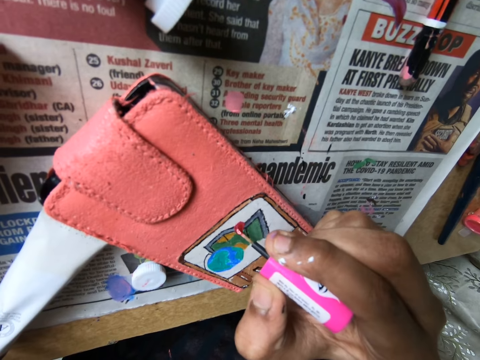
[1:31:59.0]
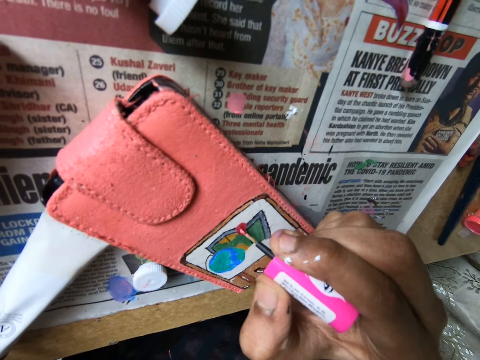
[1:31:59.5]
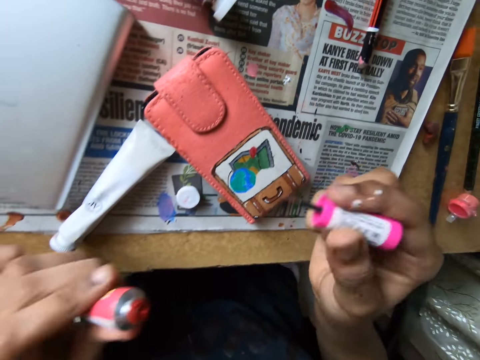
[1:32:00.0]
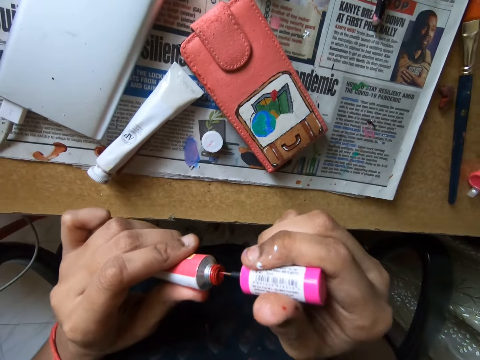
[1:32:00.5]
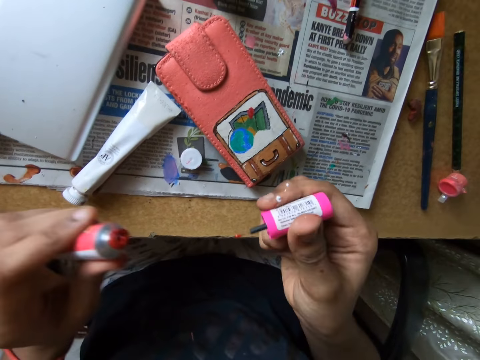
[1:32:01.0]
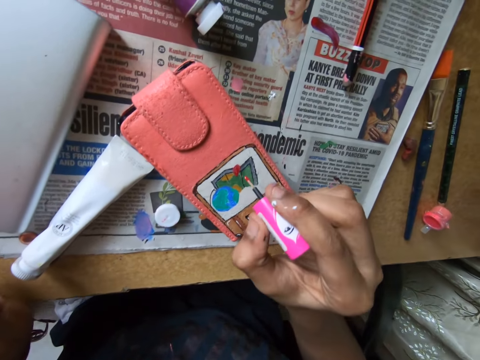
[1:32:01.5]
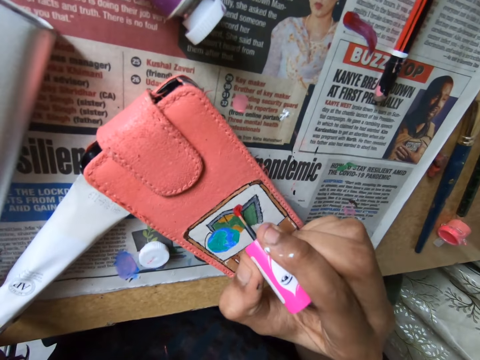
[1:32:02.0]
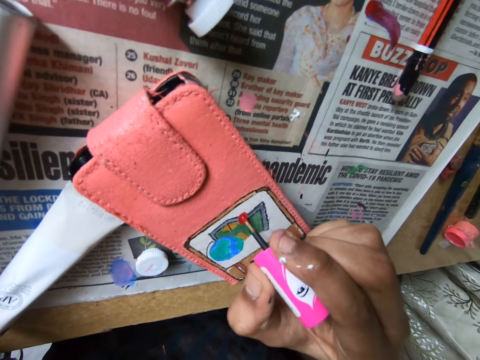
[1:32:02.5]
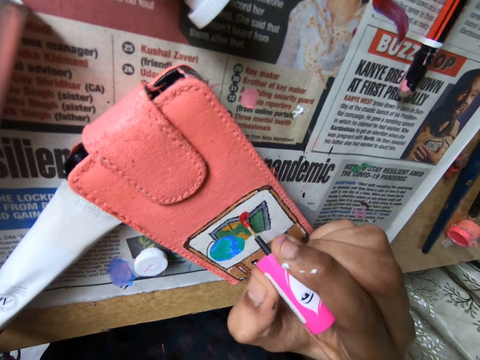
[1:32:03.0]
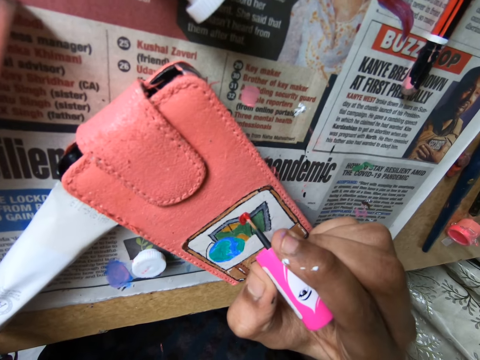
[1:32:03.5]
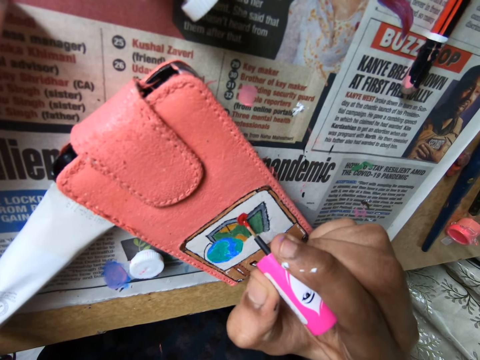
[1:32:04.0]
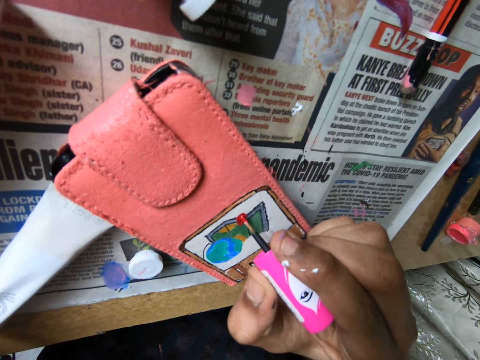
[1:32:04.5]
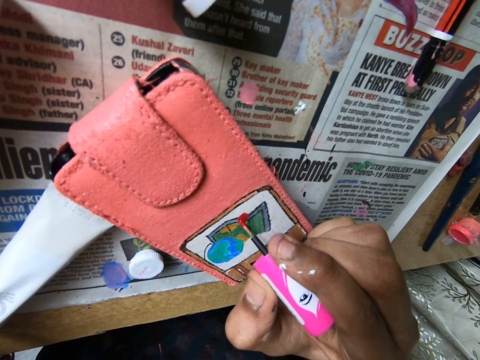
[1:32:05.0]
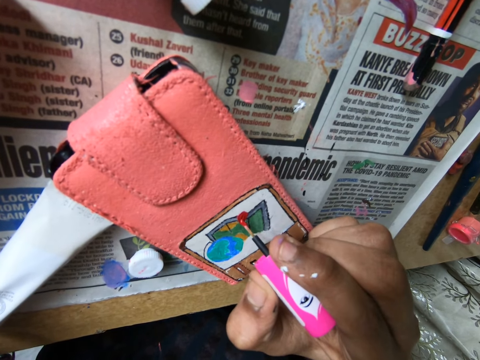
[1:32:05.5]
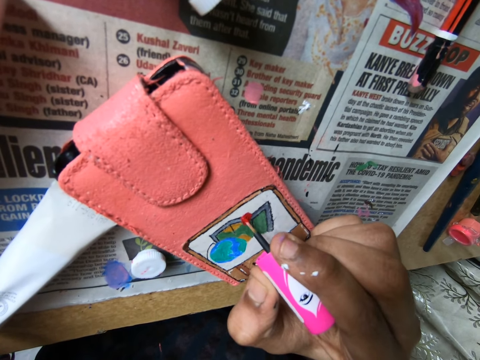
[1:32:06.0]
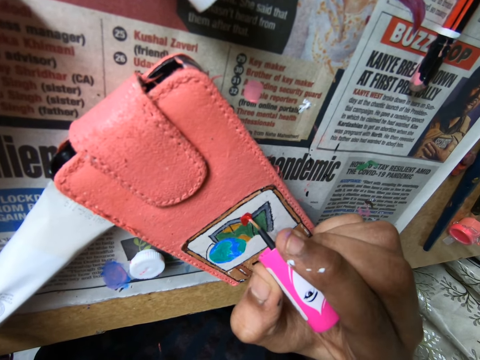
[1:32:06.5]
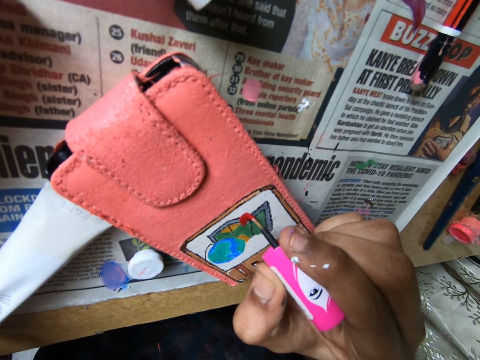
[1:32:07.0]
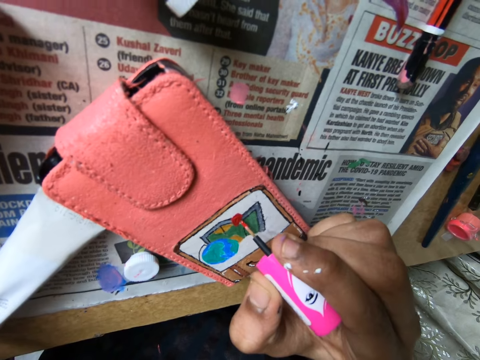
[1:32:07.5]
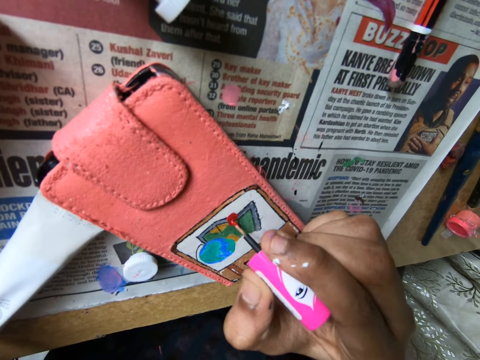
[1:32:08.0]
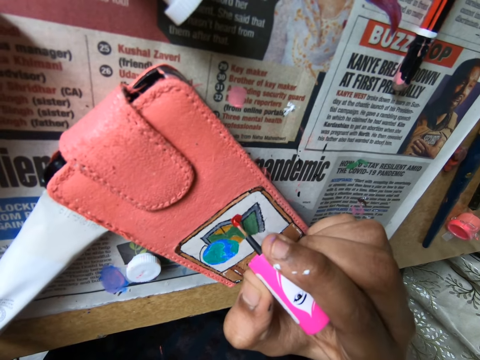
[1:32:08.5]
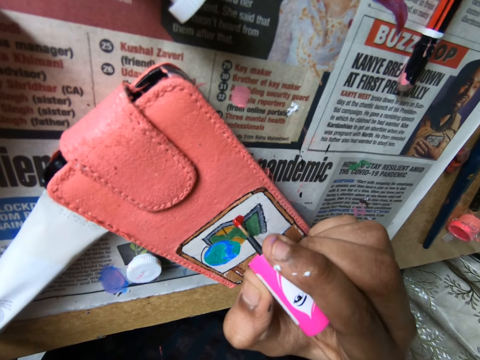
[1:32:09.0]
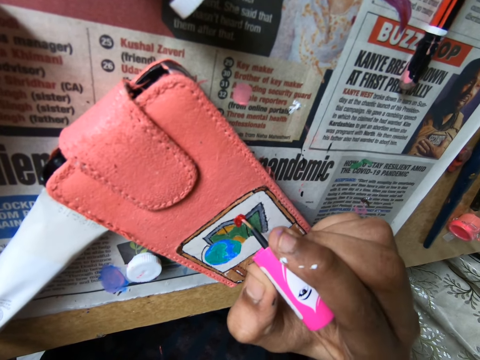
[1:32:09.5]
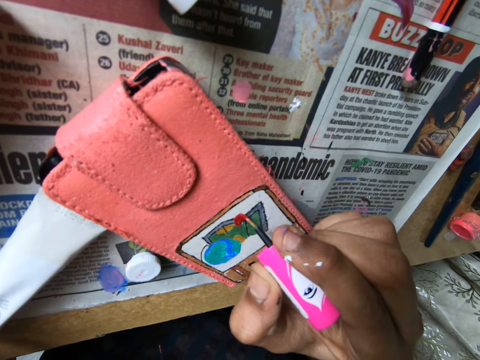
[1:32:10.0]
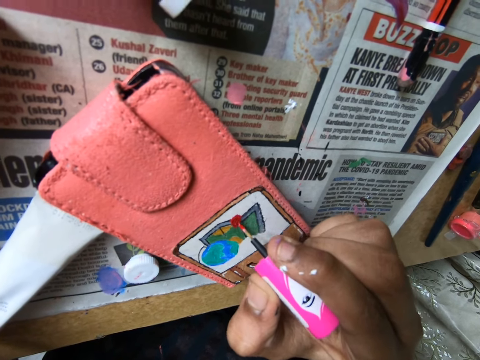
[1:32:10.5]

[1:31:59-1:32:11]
The camera wearer dabs the paint brush on a paint set on the table with her right hand. She dips the polish brush in the finger slab ink. She paints on the phone case on the table with the paint brush in her right hand.

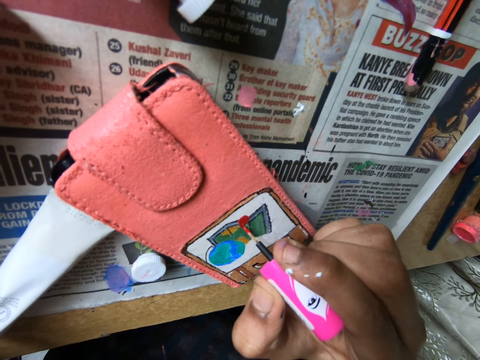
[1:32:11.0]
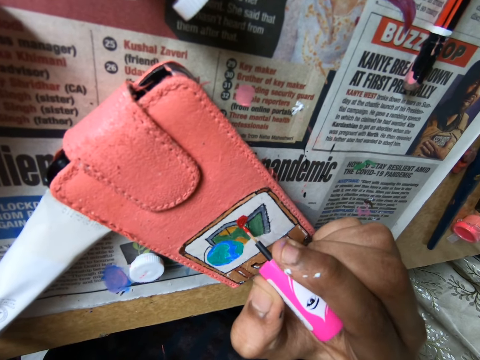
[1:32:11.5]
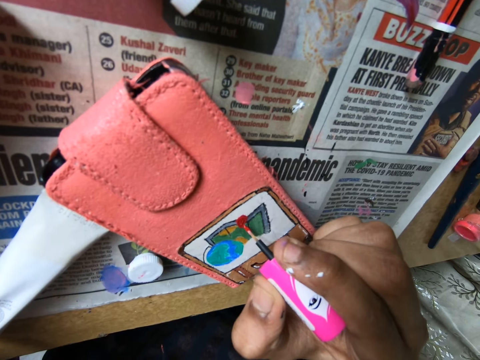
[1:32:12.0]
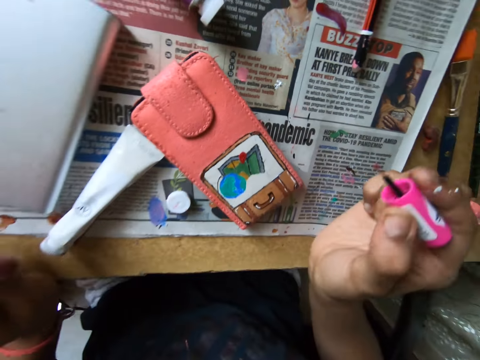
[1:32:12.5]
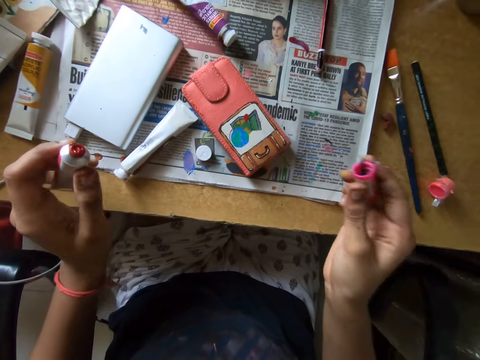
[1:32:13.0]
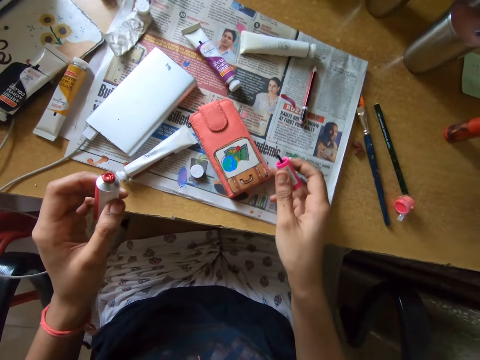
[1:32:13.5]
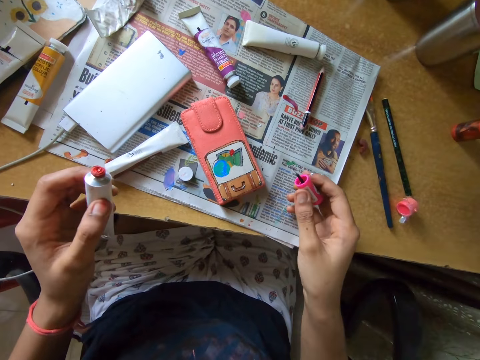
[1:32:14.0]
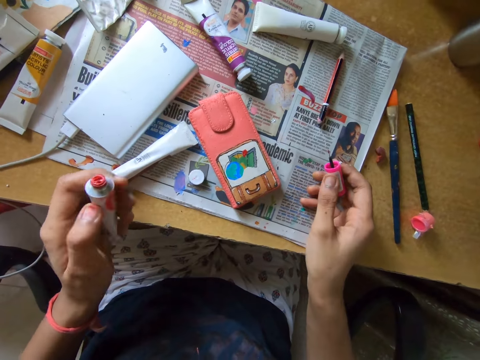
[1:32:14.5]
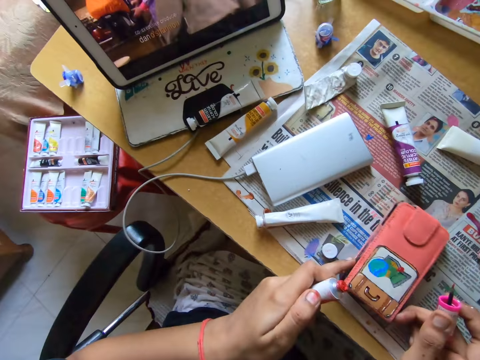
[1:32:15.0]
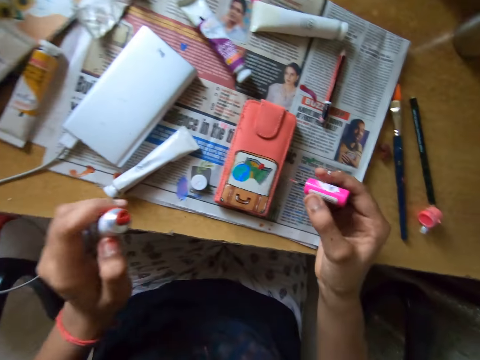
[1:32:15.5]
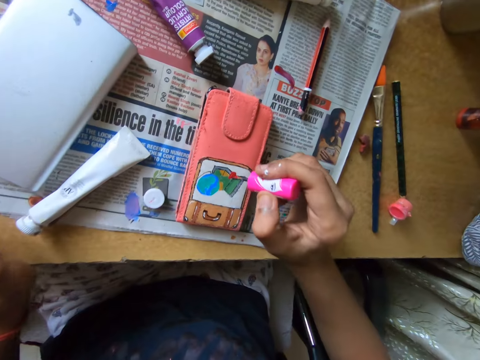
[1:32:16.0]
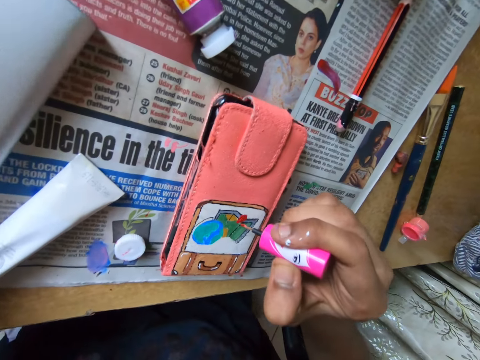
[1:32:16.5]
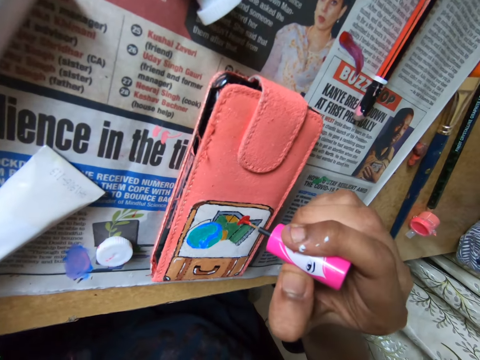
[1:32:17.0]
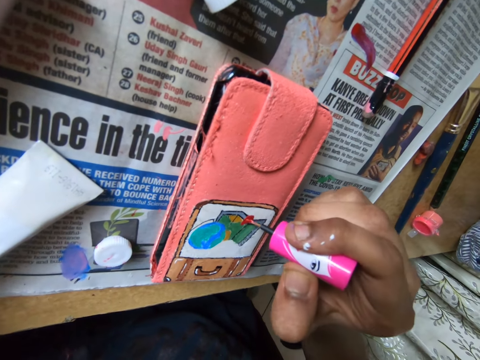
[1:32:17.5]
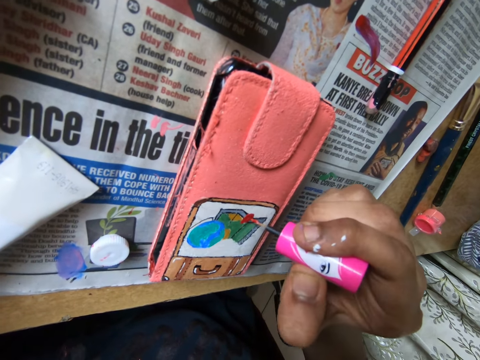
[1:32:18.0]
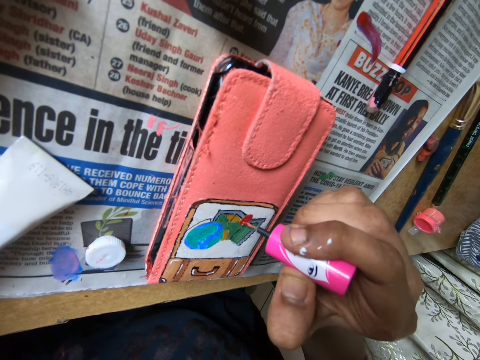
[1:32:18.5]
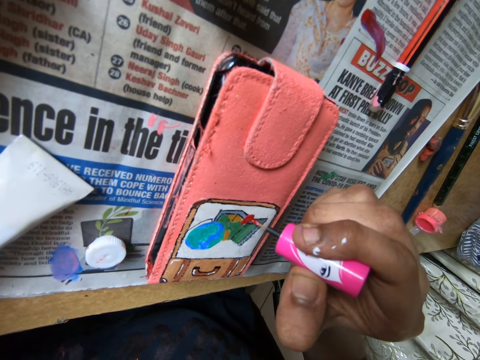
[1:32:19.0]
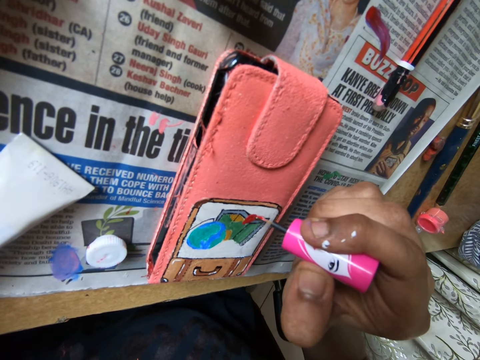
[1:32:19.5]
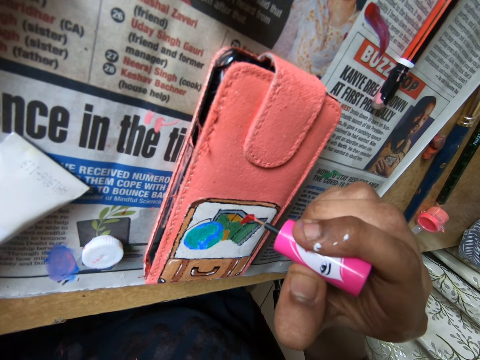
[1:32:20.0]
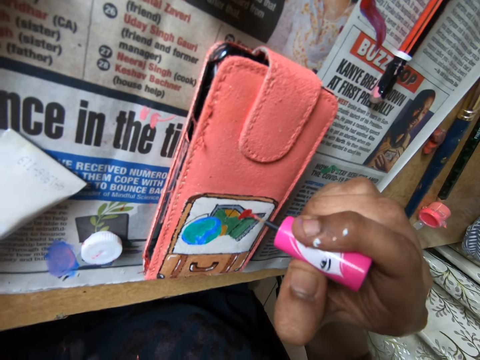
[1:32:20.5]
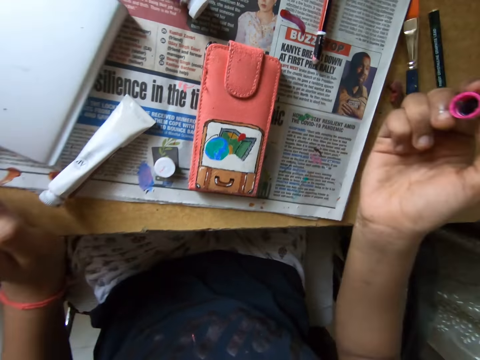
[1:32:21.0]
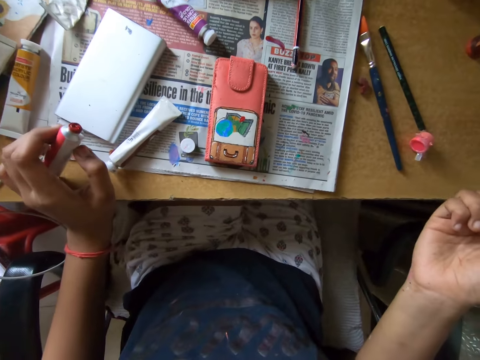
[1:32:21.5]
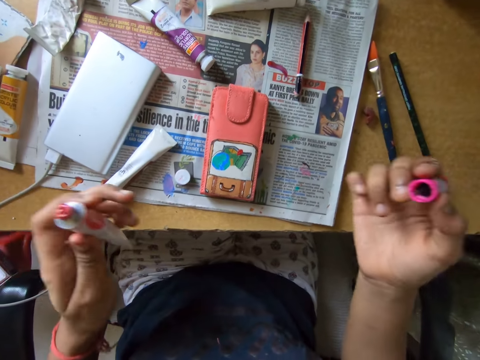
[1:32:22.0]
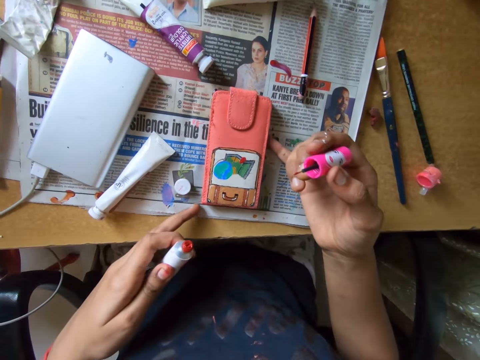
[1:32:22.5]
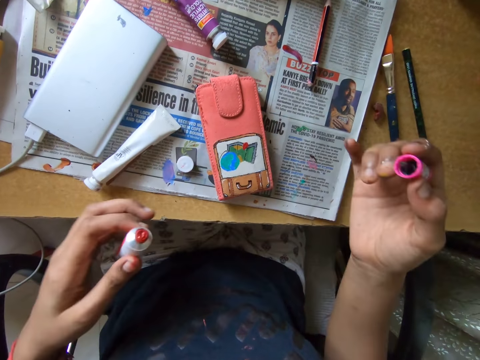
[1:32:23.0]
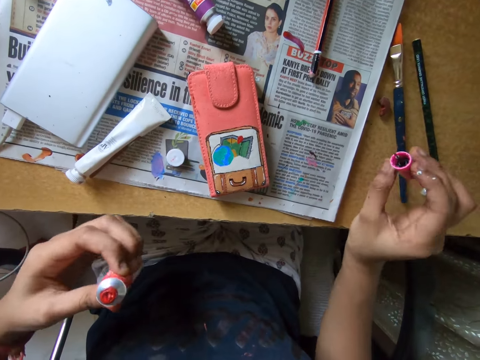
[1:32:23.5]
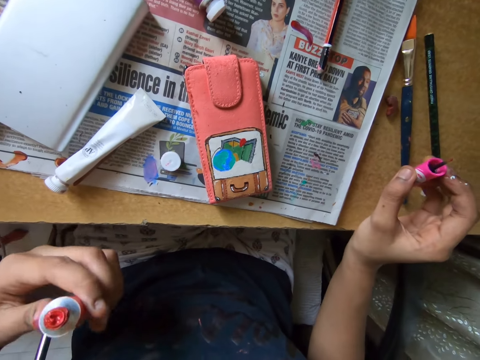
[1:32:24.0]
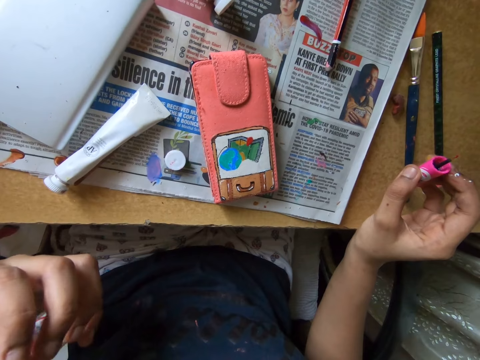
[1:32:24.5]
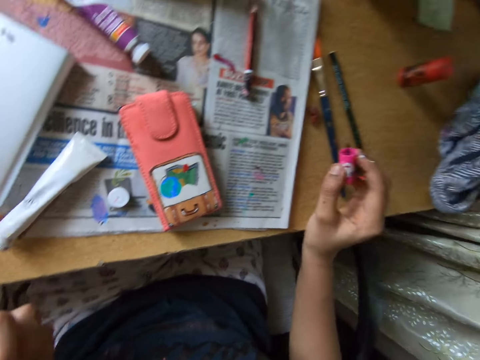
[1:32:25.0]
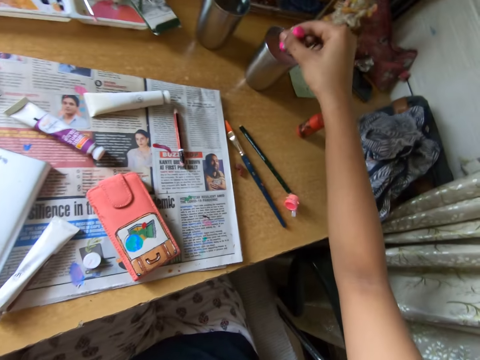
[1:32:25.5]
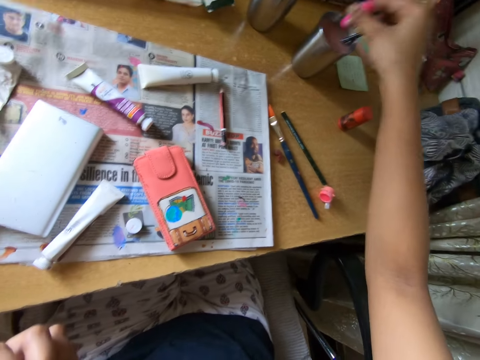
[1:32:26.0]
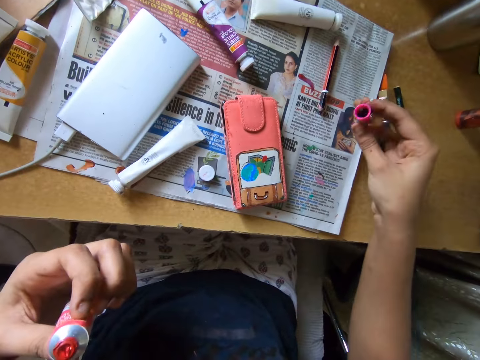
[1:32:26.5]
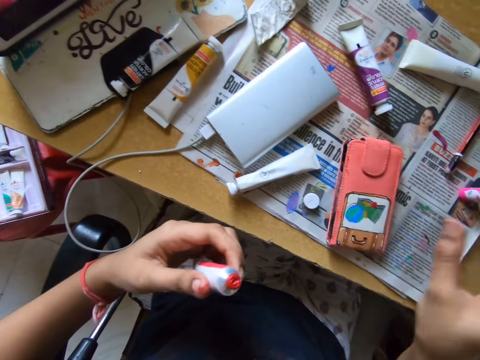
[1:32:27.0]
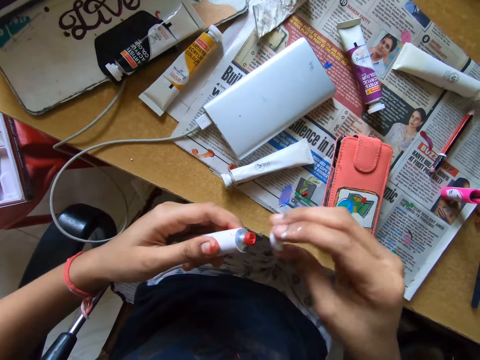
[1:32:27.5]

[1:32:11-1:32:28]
The camera wearer adjusts the phone case on the table with both hands. She paints on the phone case on the table with the paint brush in her right hand. She adjusts the phone case on the table with both hands. She dabs the paint brush into a cup of water on the table with her right hand. She dips the polish brush in the ink. She drops the paint brush on the table with her right hand. She picks up the paint tube cap on the table with her right hand.
